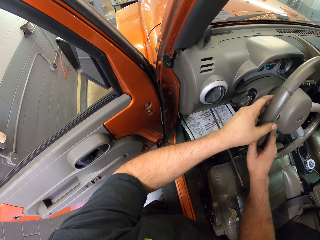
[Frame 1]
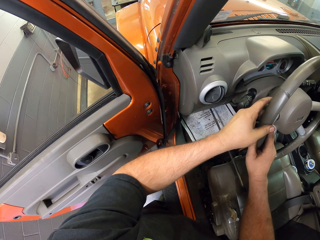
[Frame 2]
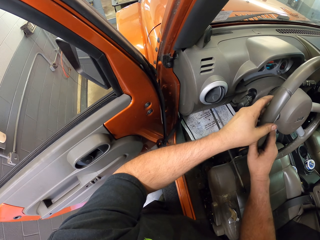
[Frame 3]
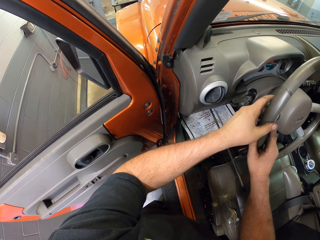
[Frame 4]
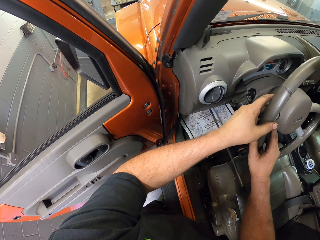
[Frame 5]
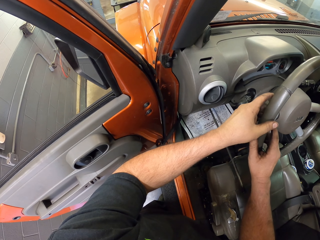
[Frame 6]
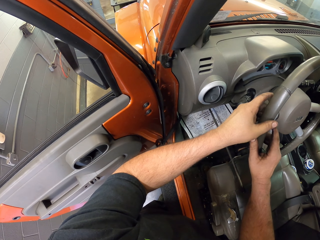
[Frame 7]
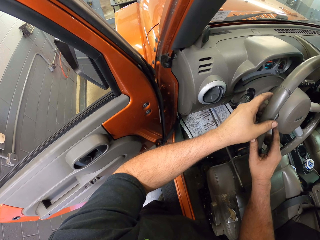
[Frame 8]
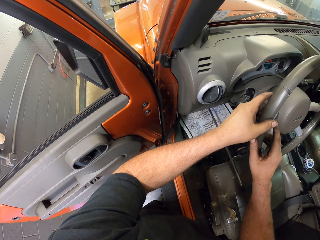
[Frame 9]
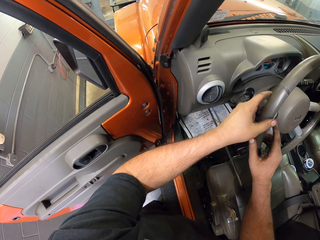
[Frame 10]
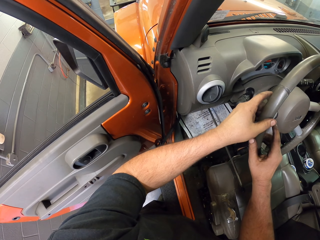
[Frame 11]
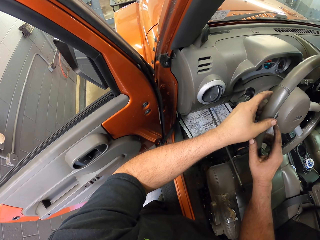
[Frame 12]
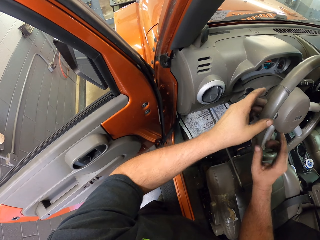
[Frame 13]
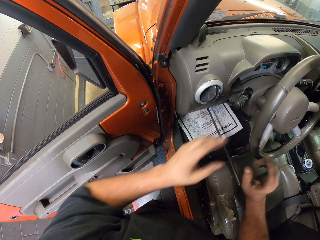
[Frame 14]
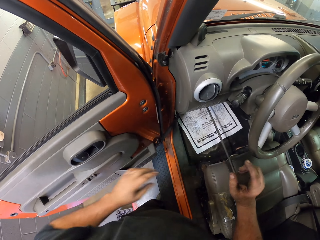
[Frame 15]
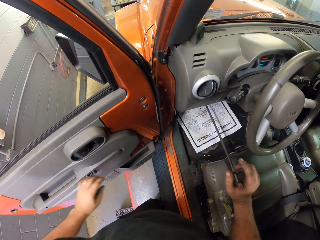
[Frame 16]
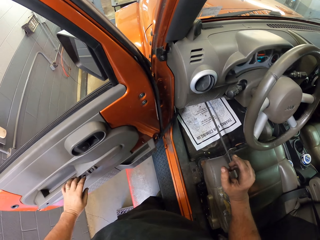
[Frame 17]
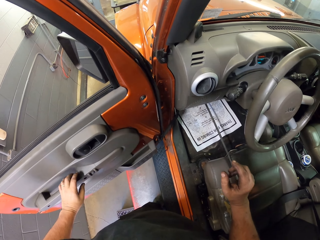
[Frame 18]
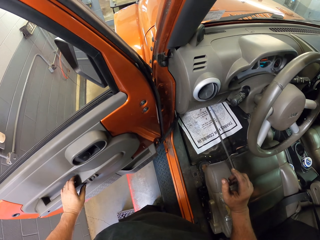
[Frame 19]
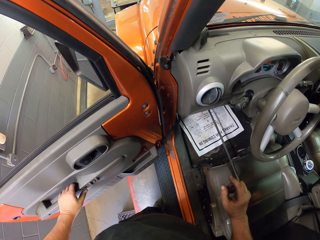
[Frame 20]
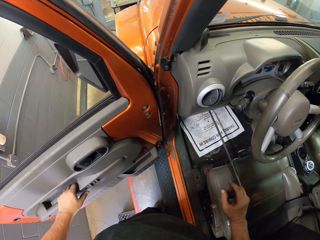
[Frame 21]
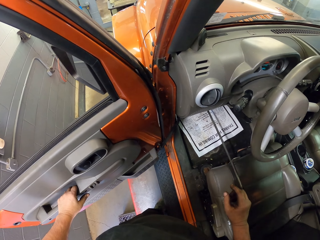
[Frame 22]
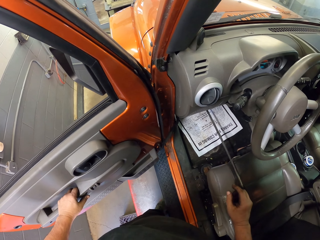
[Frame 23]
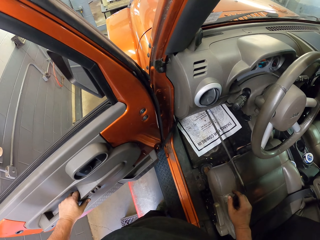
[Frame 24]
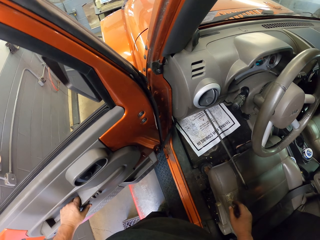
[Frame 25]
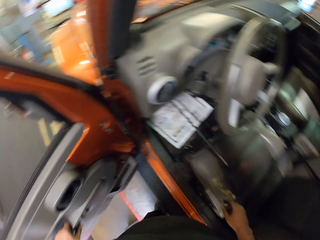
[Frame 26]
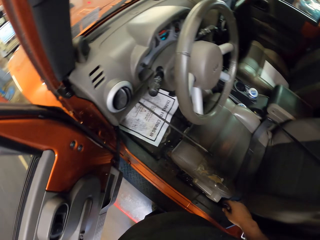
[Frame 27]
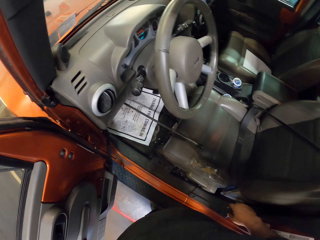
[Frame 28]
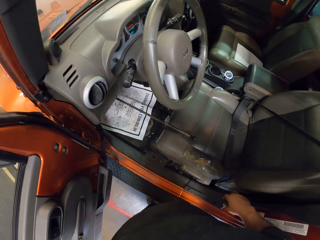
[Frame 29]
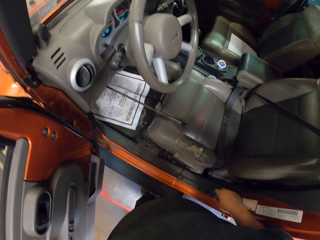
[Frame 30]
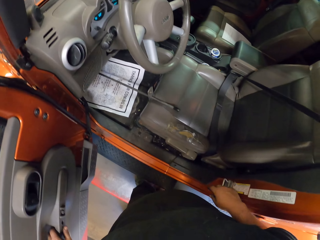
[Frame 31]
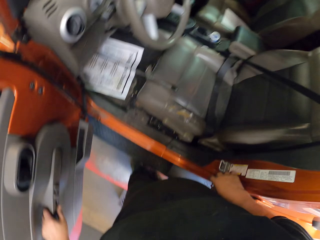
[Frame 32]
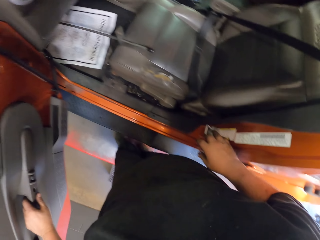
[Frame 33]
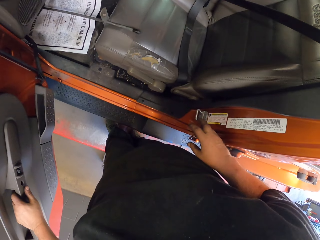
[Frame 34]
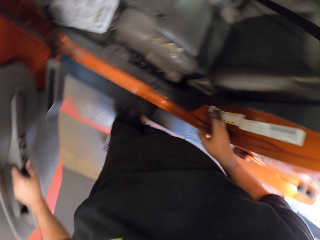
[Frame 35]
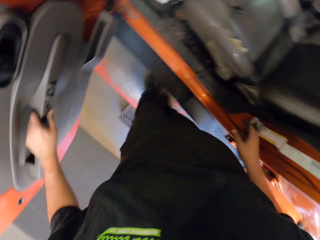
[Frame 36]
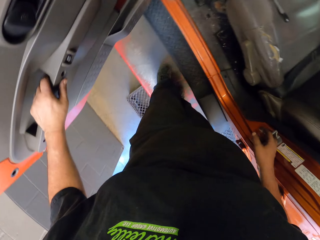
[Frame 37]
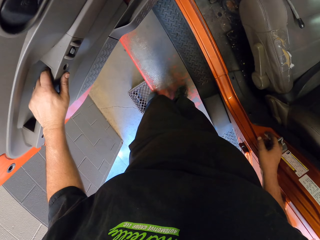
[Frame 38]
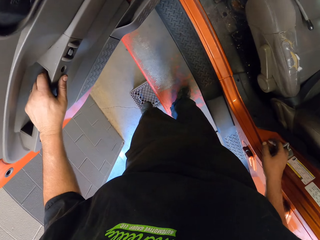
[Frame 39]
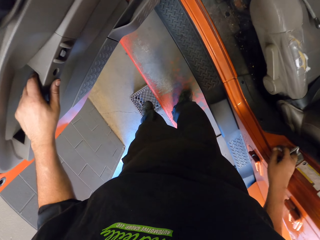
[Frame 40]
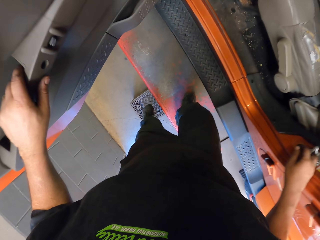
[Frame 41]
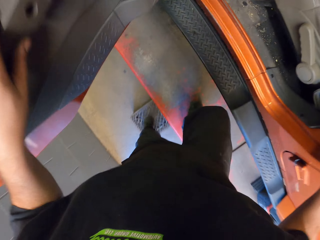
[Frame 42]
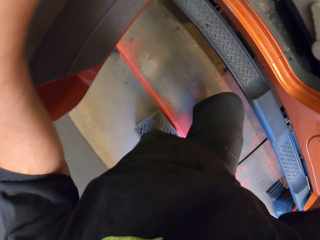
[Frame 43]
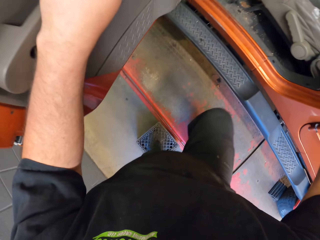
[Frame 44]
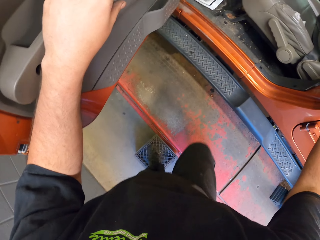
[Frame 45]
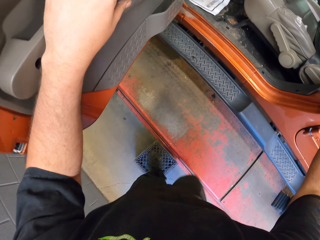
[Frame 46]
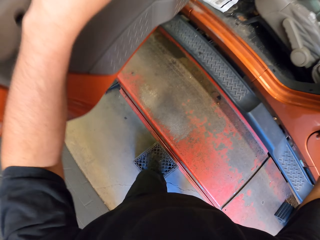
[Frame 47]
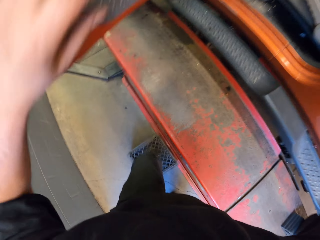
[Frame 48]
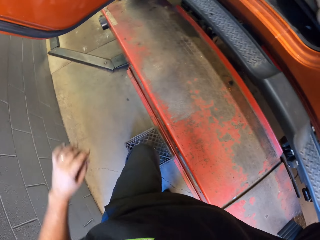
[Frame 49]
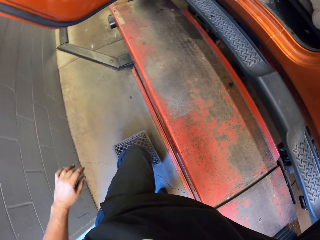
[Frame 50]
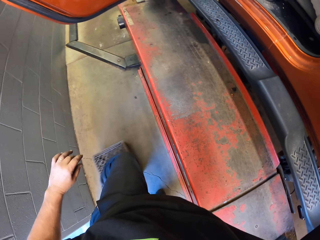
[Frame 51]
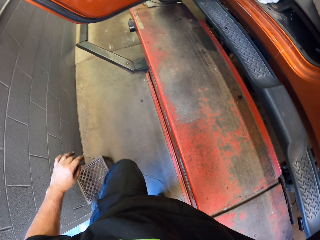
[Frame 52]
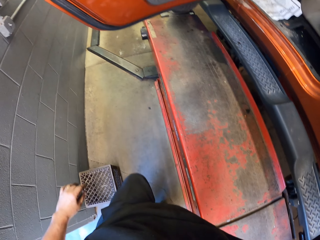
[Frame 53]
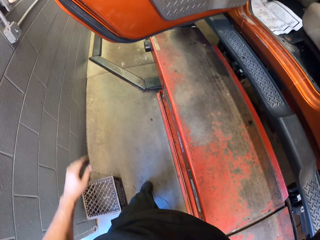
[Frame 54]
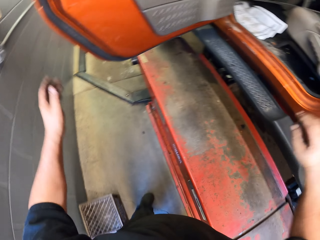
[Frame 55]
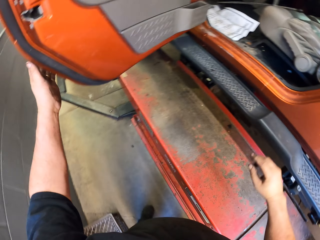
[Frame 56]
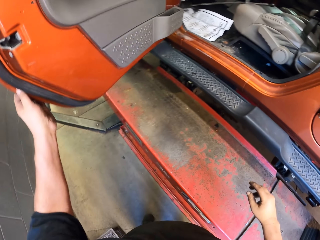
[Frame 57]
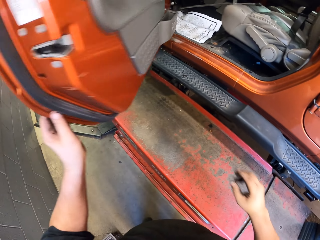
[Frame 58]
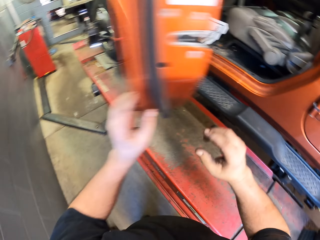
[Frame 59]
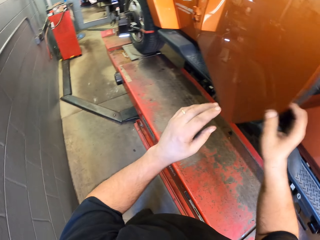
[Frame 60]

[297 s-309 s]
The camera wearer looks around the car. He steps down the car hoist. He steps on the crate. He pushes the crate aside with his foot.

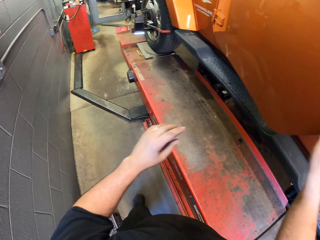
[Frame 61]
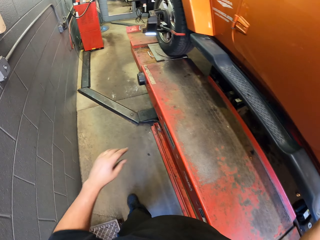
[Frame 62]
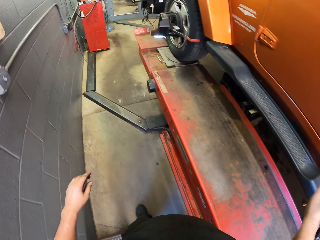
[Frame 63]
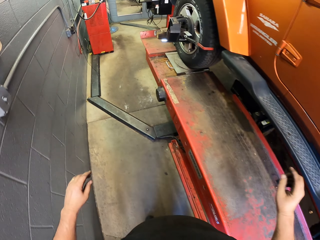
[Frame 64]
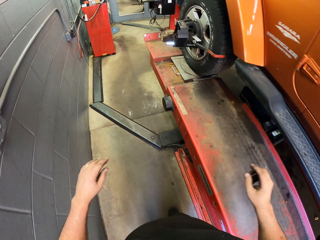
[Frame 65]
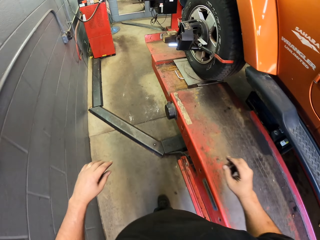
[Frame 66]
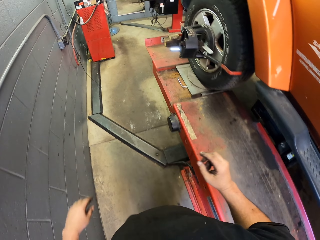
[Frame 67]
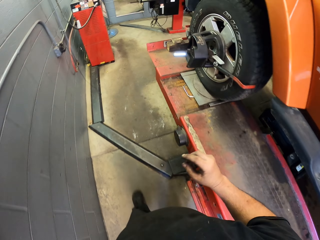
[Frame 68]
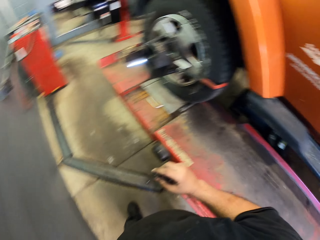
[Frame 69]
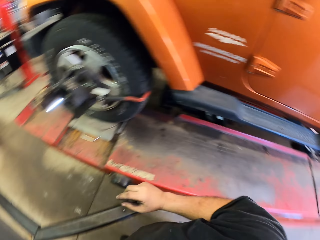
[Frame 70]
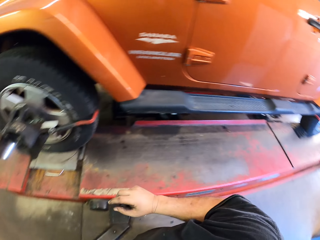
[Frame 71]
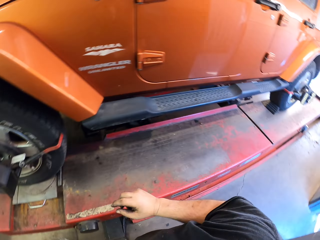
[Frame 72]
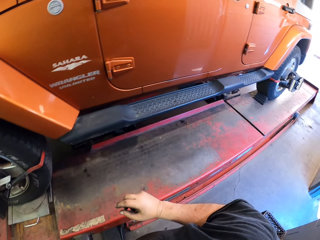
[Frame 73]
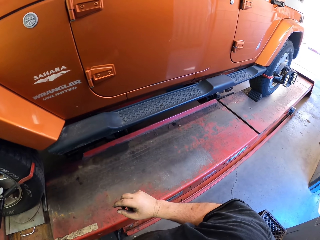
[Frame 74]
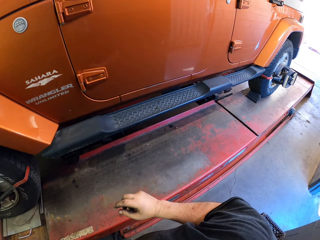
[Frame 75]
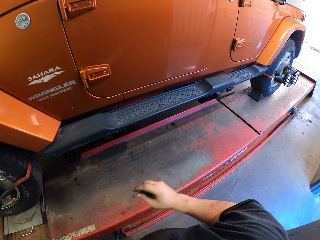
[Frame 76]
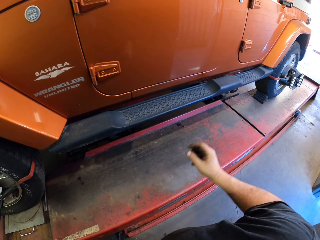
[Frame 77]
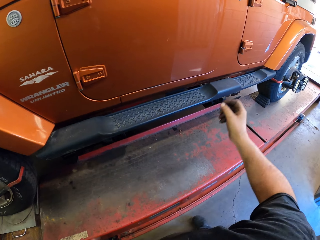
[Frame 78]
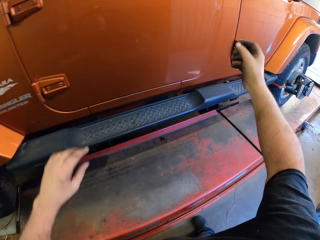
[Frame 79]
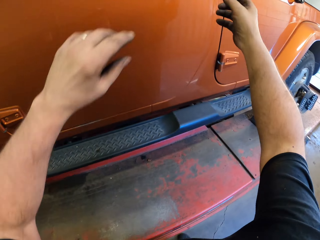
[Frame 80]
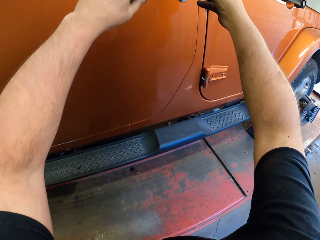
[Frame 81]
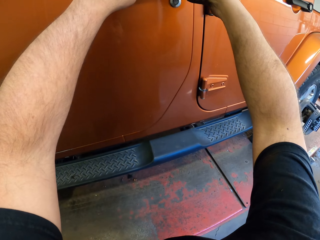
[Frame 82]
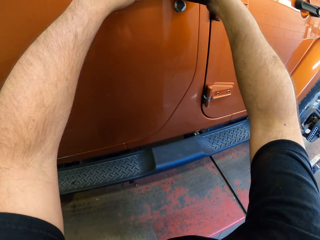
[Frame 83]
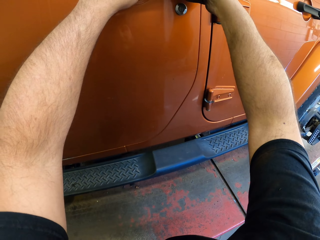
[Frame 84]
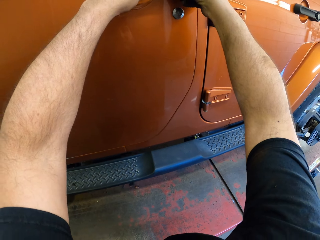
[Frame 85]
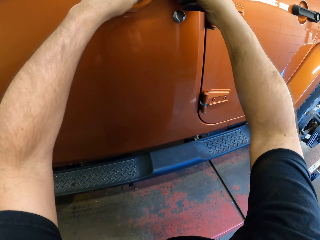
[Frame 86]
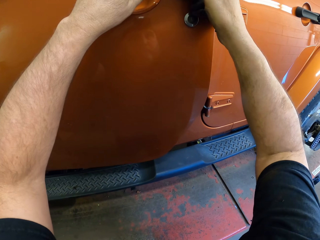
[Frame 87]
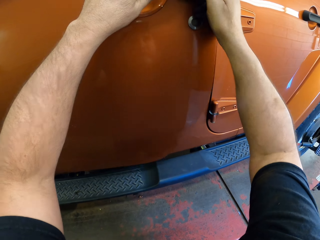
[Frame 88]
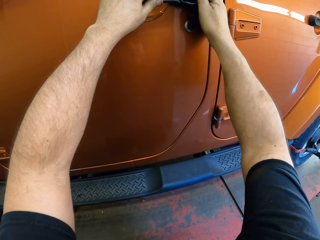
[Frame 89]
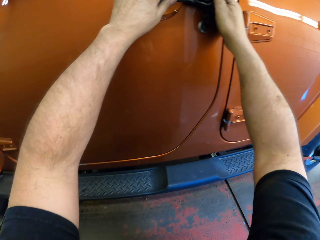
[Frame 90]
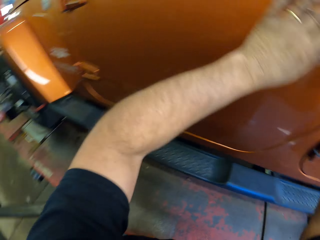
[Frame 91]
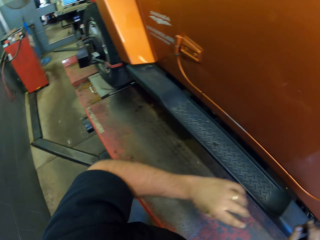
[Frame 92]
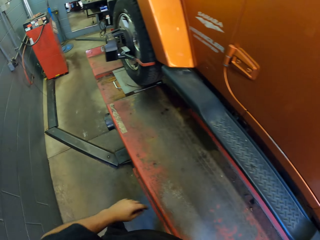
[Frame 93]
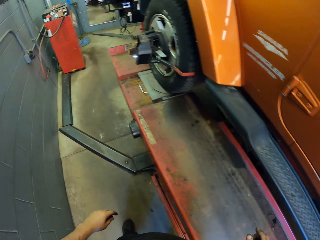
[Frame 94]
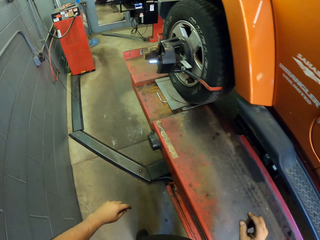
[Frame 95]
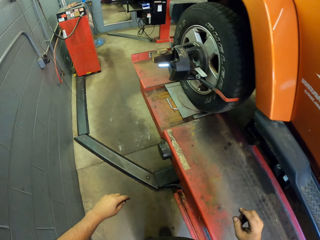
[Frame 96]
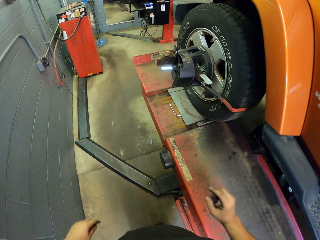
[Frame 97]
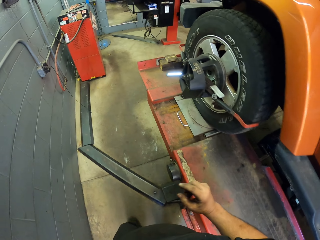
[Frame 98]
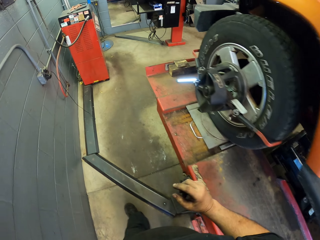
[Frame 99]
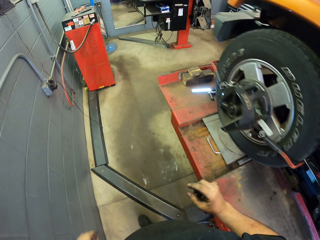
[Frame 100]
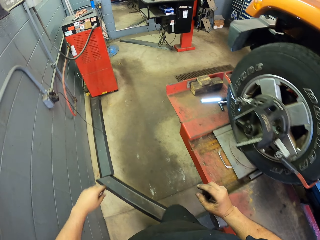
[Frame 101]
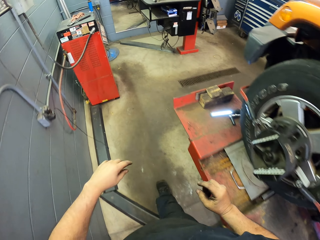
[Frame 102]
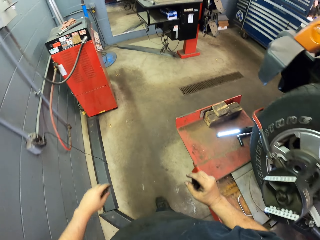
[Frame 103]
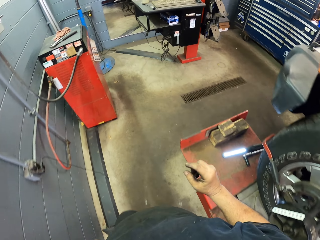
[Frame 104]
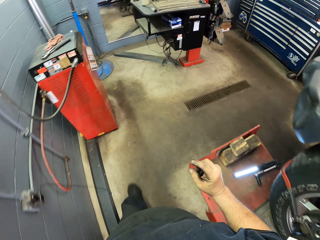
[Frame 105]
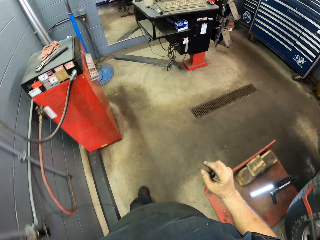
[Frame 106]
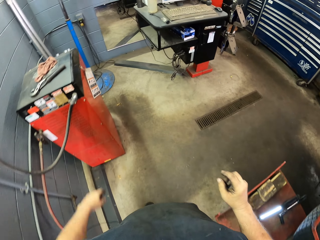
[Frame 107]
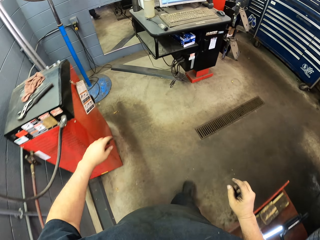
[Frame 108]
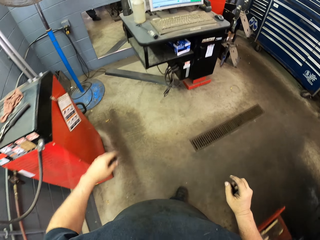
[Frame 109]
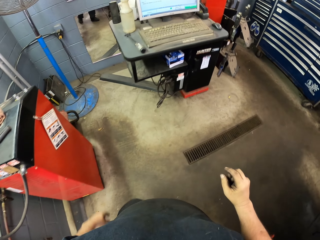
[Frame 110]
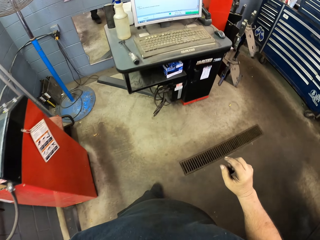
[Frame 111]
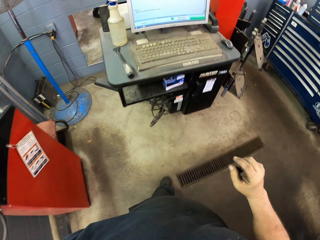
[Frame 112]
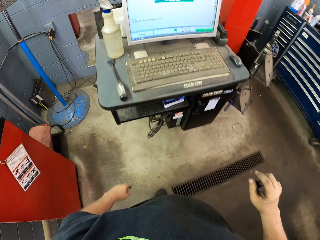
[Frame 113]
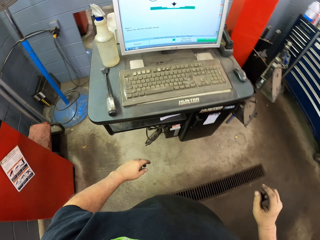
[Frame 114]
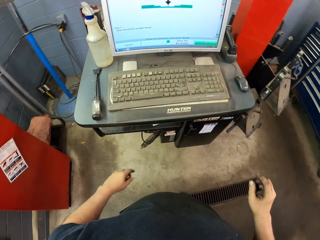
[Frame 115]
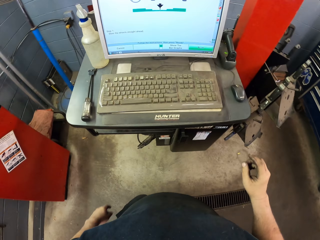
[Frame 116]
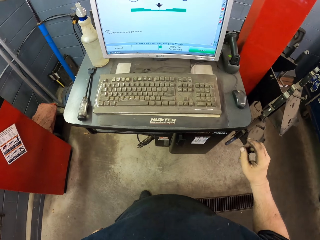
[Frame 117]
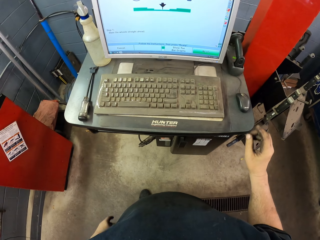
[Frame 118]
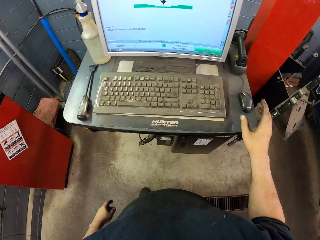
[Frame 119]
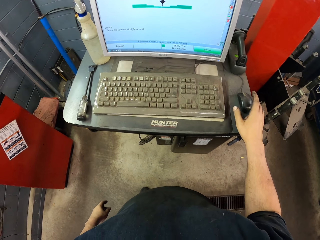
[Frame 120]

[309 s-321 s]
The camera wearer closes the car door. They walk around the garage. They open the car door. They close the car door. They walk around the garage.
